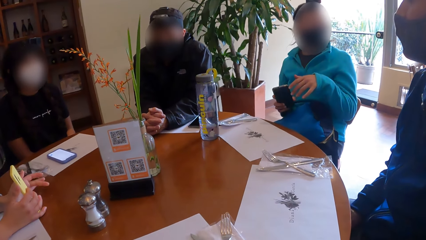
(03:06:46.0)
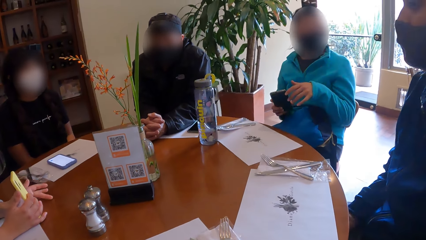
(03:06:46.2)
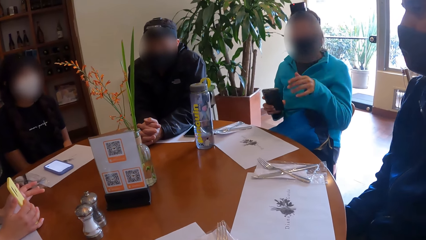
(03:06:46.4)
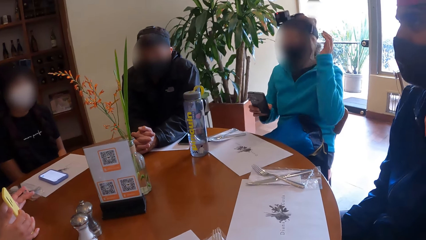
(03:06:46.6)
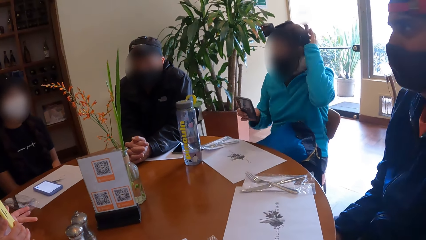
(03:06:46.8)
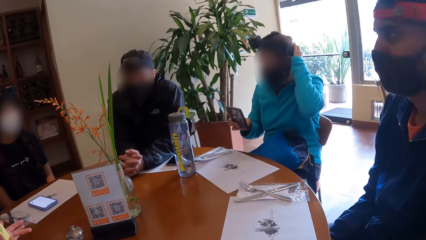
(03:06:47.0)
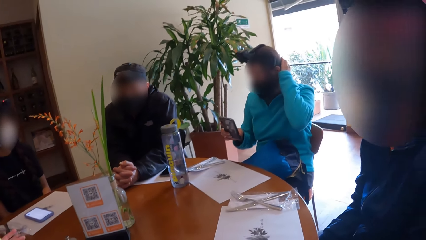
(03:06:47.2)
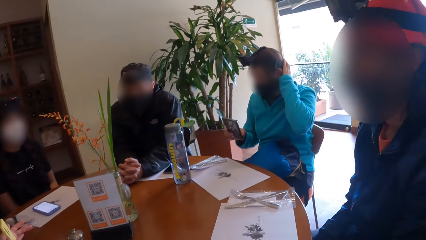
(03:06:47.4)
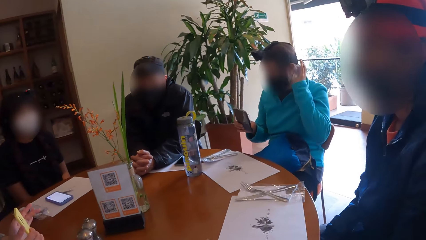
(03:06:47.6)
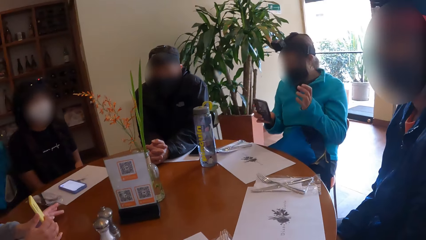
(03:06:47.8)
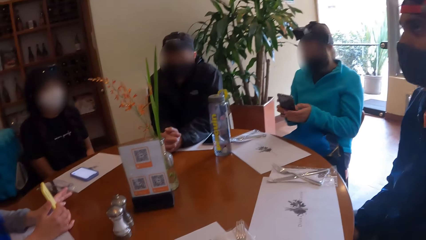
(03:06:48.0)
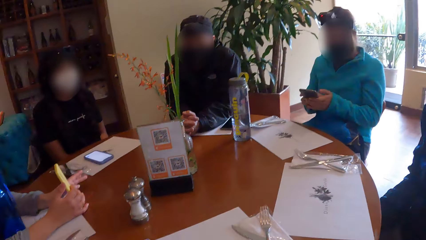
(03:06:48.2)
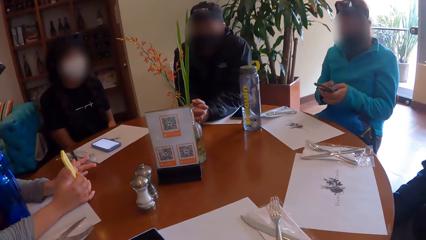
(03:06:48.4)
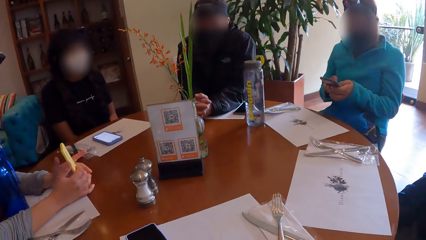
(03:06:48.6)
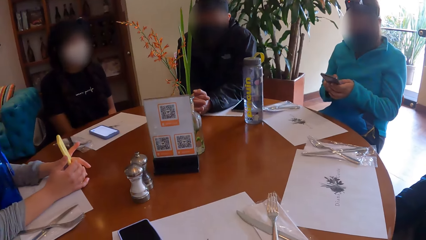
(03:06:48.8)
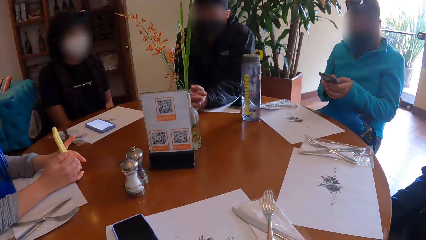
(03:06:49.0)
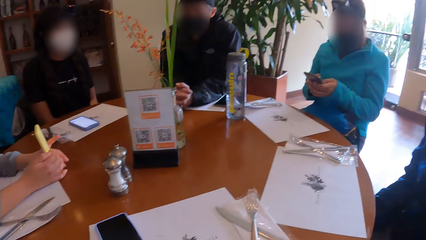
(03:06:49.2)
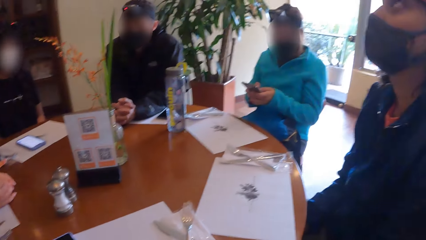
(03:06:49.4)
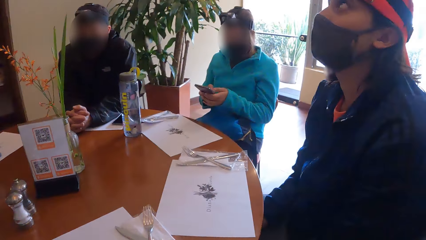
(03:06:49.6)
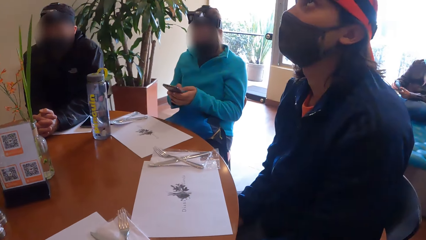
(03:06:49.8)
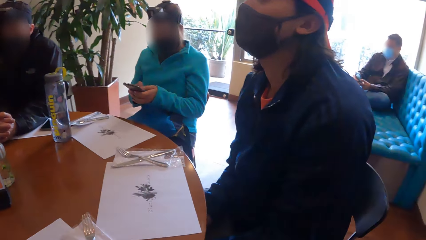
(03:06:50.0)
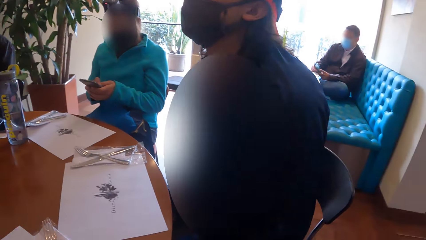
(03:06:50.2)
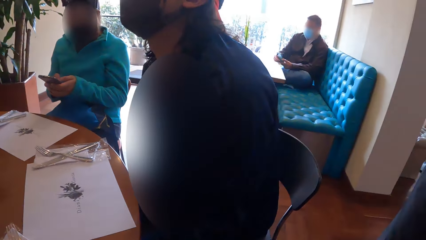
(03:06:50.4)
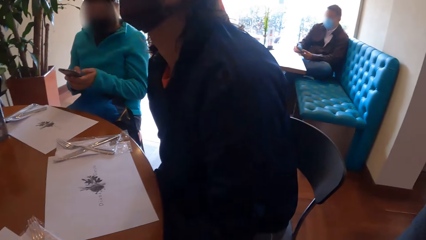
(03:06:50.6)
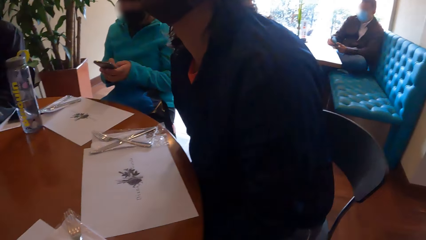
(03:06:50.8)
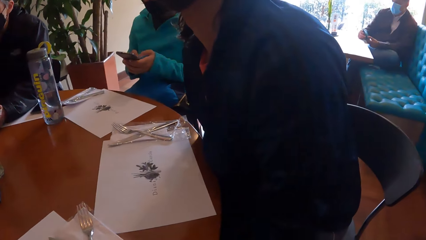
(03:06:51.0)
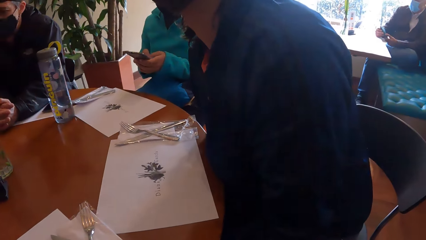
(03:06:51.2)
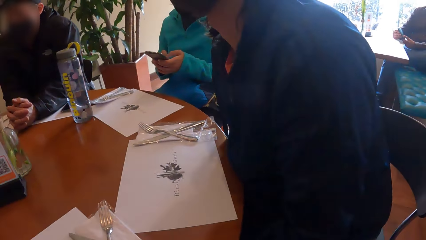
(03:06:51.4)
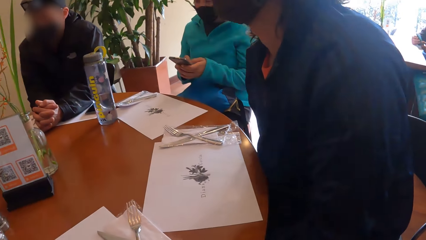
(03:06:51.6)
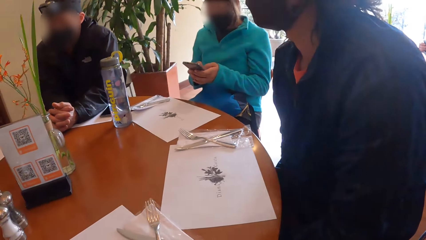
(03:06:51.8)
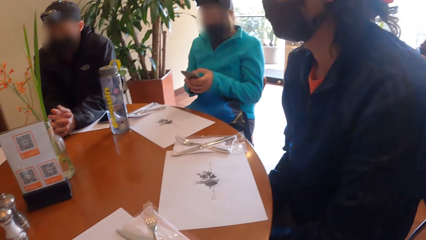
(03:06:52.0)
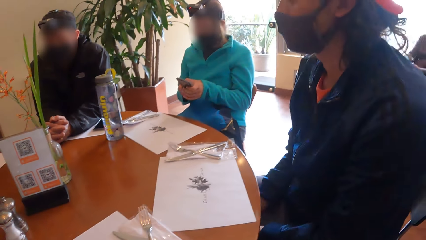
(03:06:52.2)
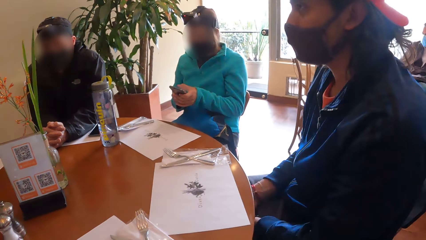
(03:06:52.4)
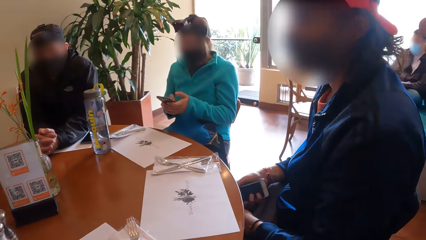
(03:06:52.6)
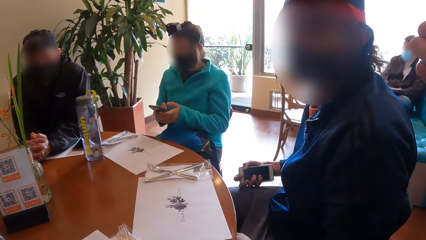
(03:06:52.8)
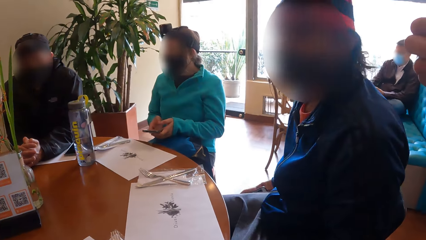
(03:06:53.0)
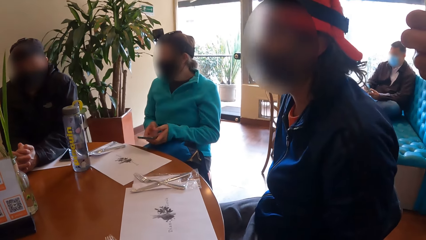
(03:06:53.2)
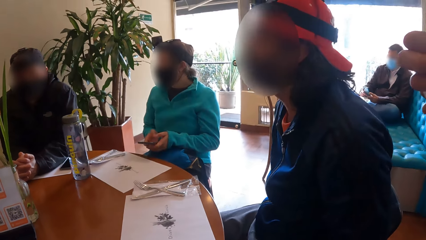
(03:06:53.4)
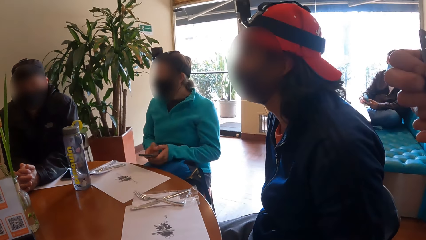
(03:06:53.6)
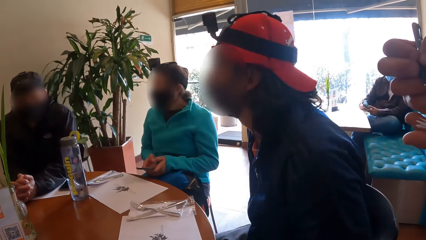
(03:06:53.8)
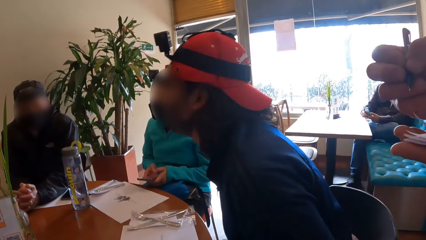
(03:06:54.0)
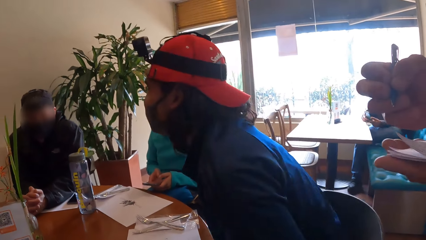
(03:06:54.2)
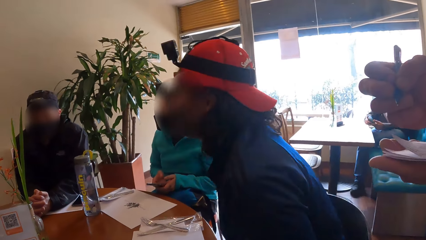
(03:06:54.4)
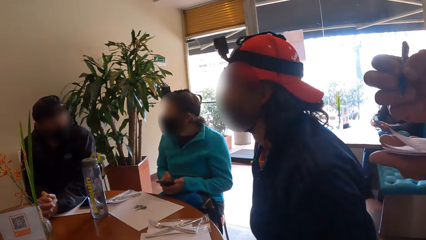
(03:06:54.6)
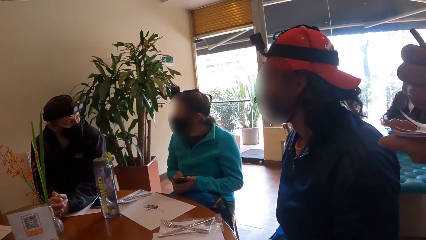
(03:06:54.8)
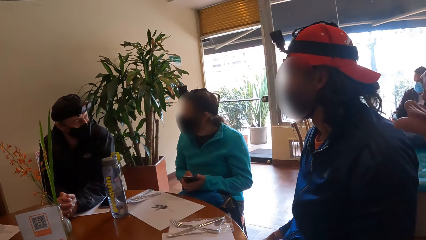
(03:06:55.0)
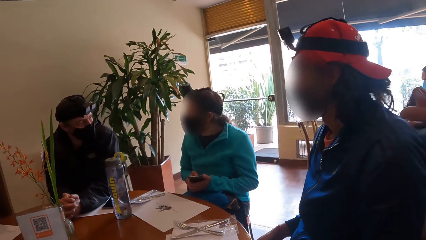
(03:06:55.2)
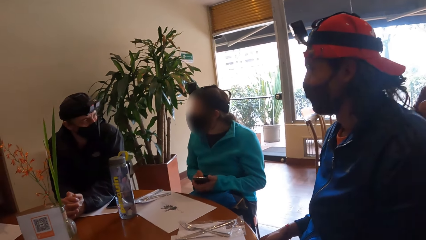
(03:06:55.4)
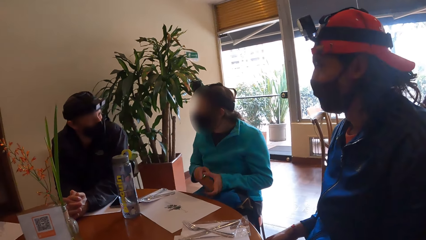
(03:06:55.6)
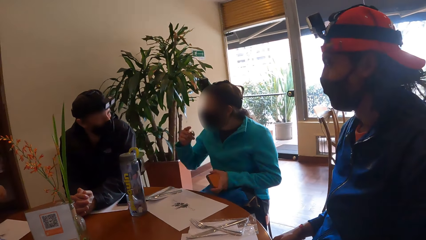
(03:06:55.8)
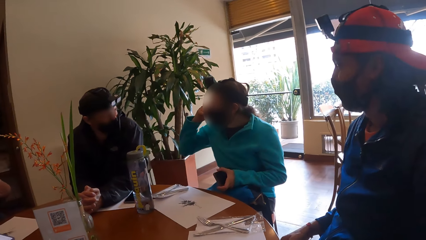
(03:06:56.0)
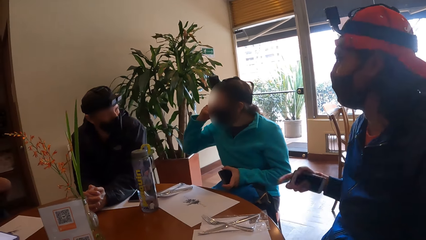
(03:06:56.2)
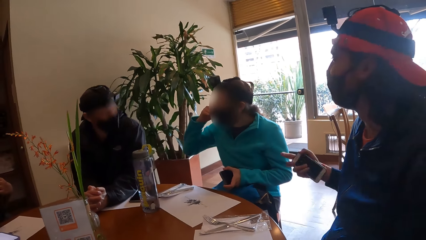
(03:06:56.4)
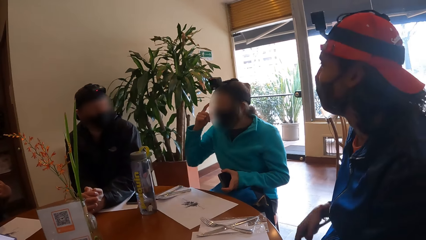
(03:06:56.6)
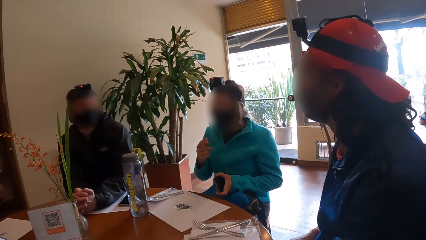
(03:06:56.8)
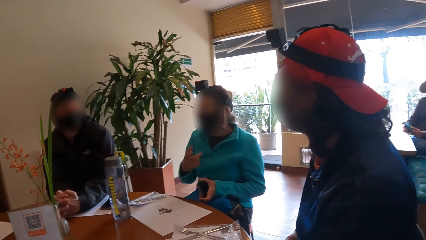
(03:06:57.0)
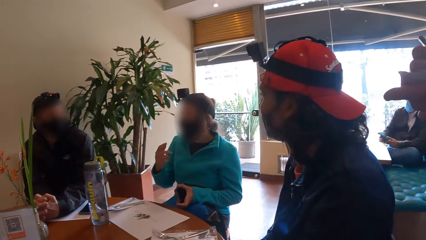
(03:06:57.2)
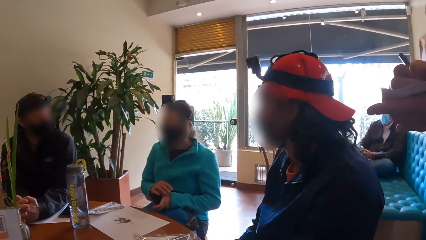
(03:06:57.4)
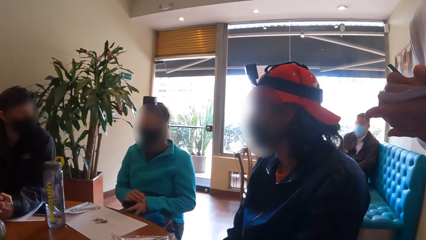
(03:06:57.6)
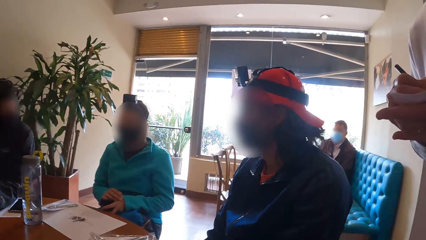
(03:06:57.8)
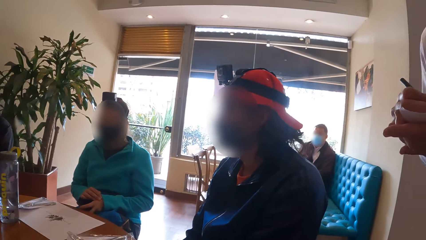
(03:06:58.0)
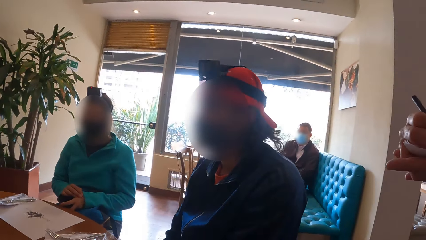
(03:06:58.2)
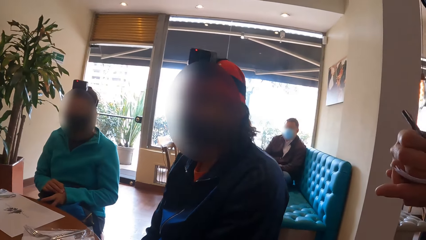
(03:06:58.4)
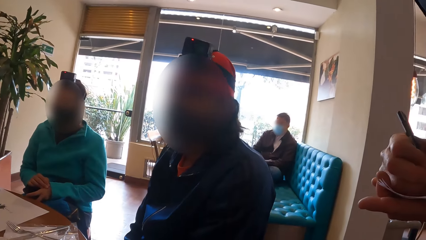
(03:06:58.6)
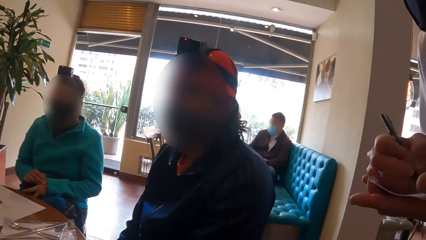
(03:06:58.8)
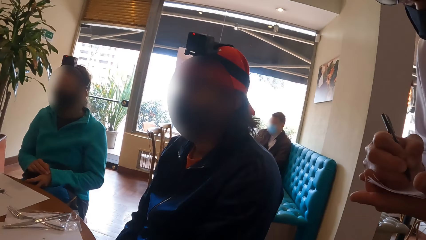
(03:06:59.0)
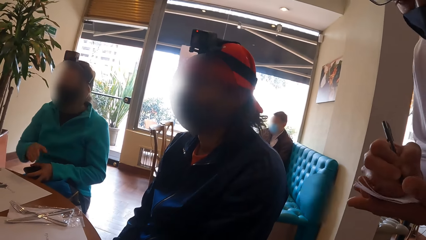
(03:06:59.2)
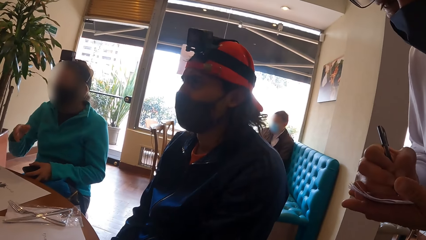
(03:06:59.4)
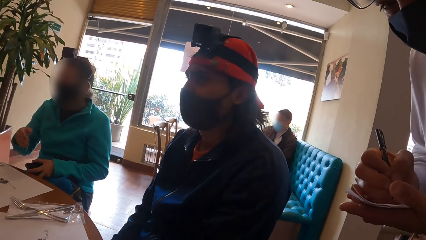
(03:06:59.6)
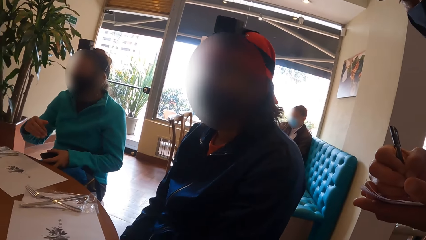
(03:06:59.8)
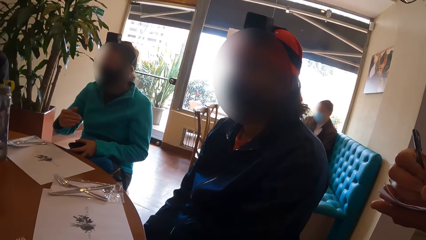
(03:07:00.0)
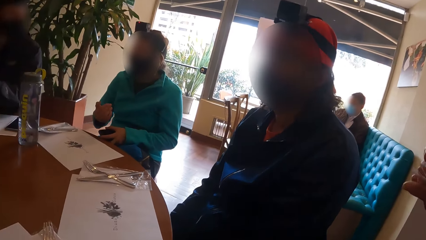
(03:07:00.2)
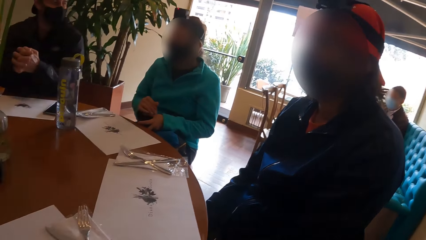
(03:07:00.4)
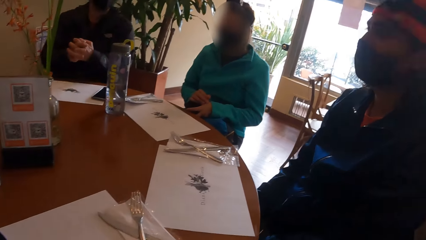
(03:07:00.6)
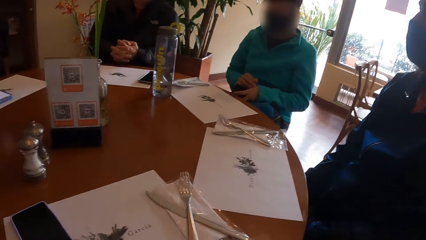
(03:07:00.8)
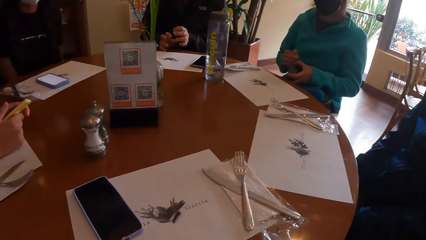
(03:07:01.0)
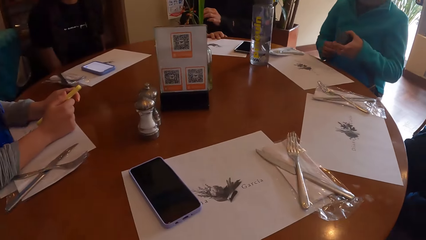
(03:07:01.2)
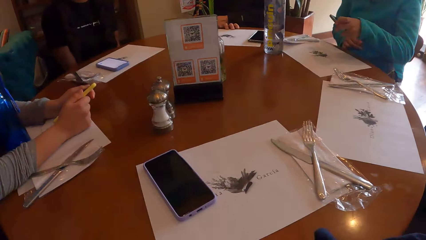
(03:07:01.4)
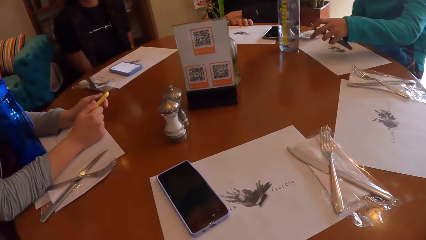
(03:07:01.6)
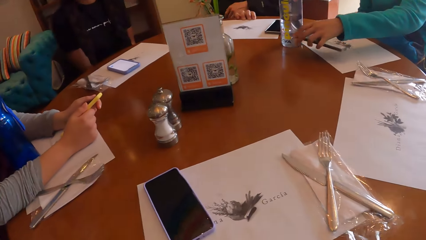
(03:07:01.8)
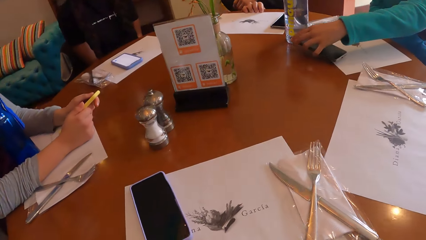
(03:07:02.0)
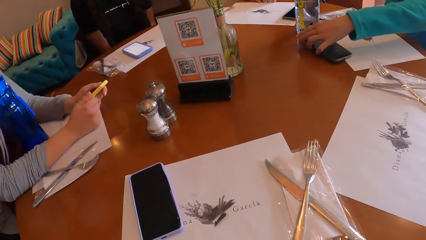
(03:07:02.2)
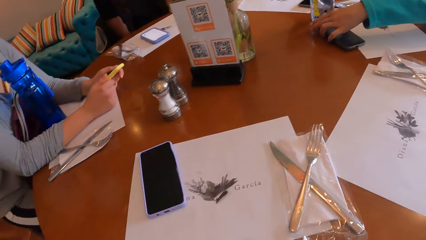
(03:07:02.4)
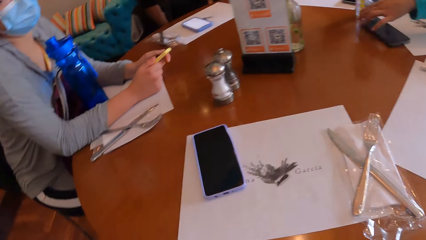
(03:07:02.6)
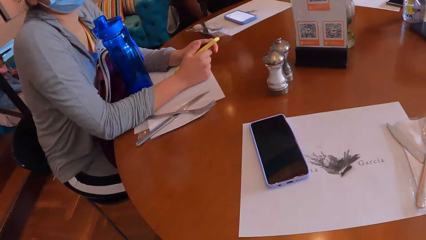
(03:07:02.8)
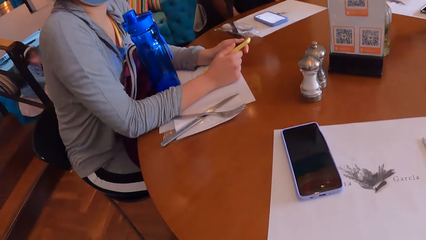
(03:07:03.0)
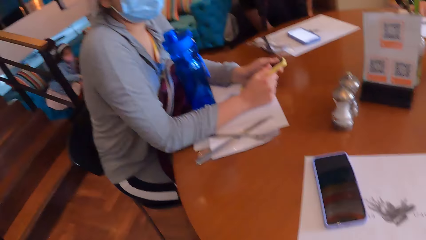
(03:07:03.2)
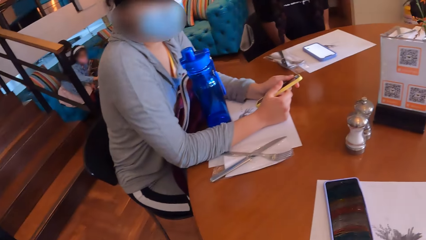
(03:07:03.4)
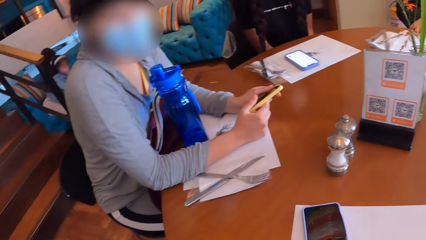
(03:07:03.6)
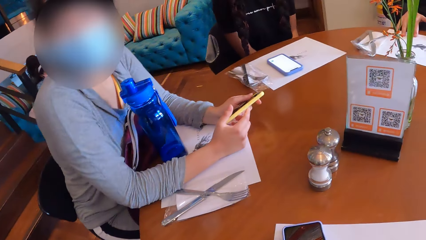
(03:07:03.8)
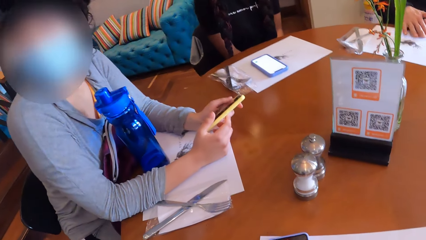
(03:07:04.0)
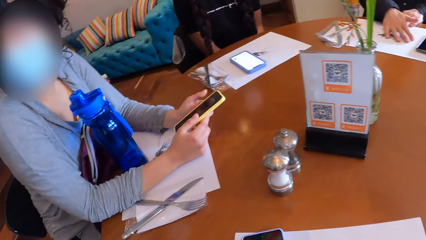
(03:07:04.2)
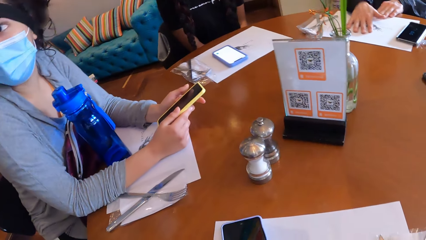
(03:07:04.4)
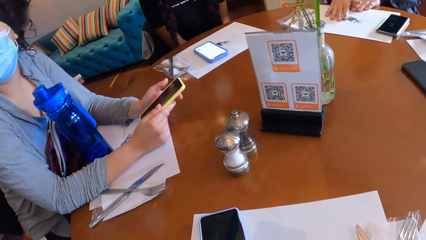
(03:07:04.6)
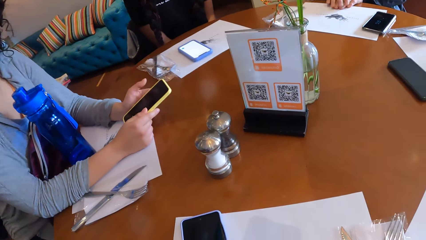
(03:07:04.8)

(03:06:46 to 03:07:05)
The man converses with the people at the table. The camera wearer interacts with the waiter. The waiter writes on the jotter in his left hand with his right hand. The camera wearer converses with the people at the table and looks around on the restaurant table. The woman places the phone on the table with her left hand.
